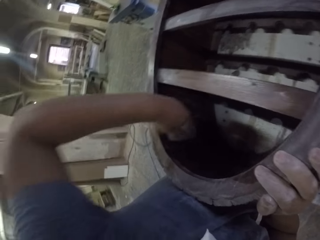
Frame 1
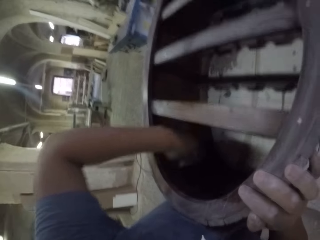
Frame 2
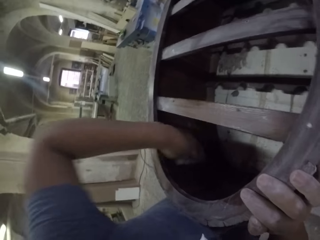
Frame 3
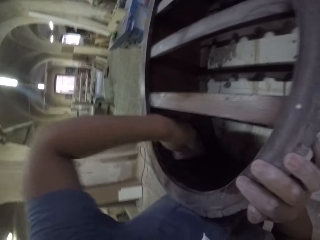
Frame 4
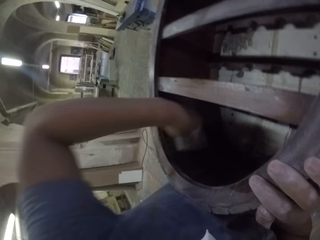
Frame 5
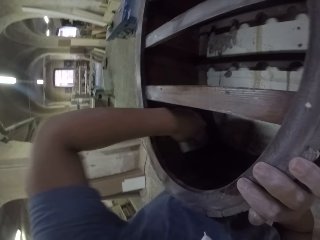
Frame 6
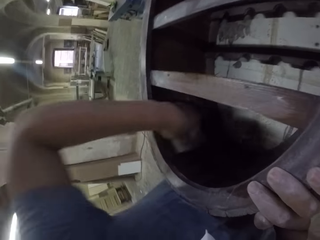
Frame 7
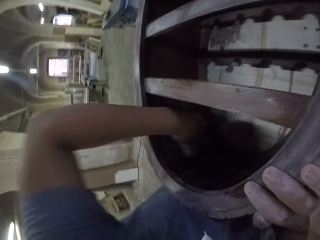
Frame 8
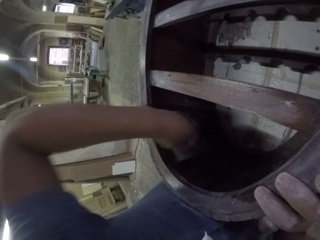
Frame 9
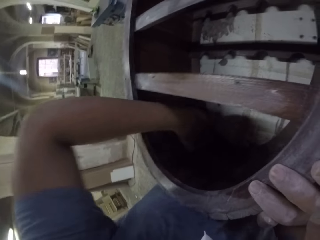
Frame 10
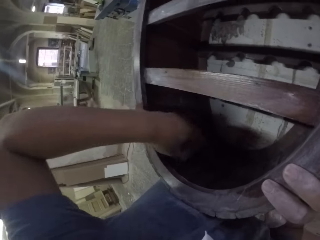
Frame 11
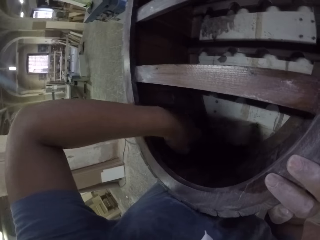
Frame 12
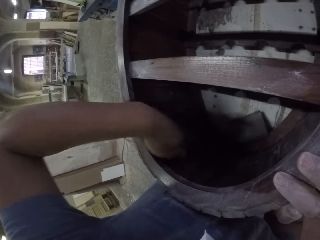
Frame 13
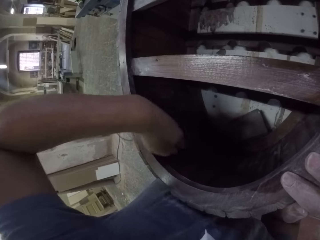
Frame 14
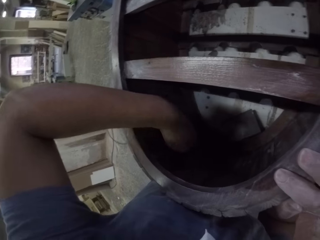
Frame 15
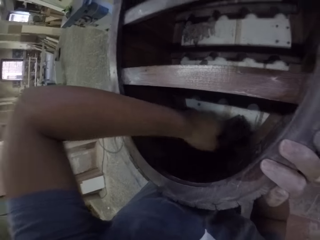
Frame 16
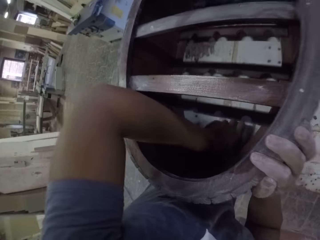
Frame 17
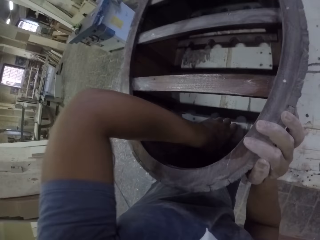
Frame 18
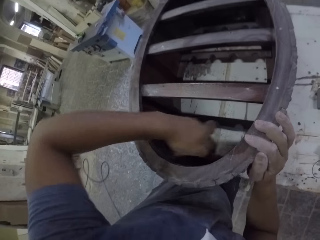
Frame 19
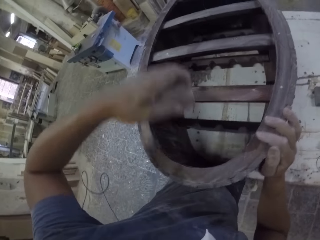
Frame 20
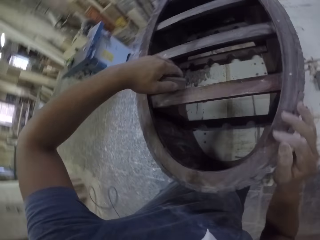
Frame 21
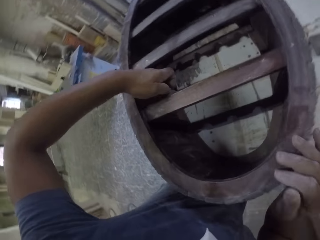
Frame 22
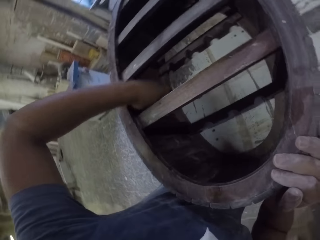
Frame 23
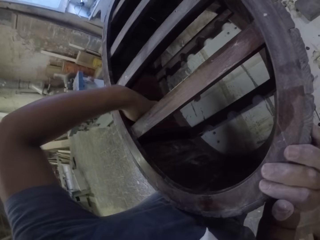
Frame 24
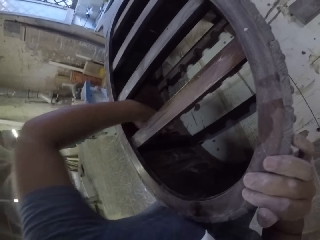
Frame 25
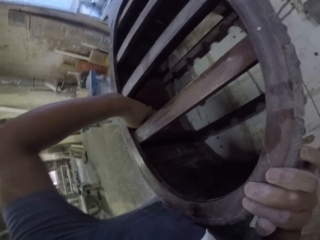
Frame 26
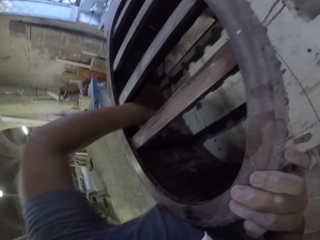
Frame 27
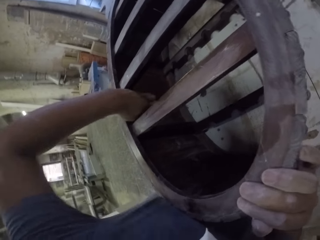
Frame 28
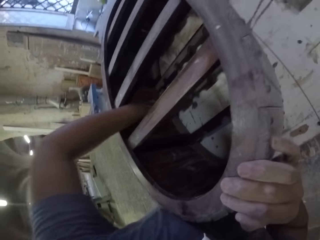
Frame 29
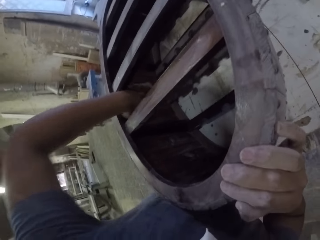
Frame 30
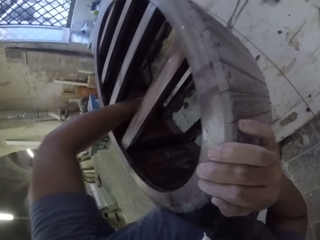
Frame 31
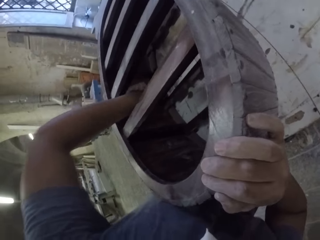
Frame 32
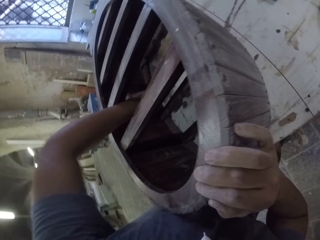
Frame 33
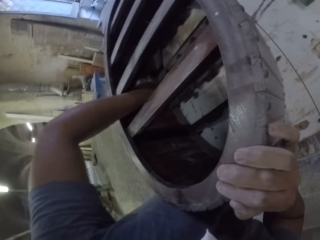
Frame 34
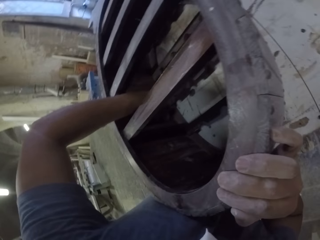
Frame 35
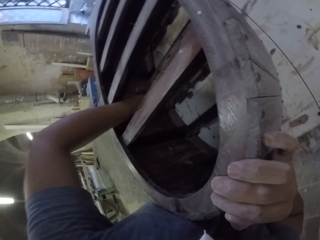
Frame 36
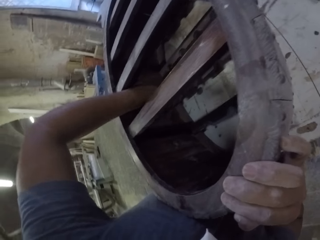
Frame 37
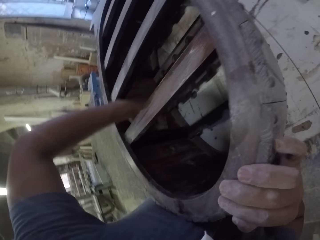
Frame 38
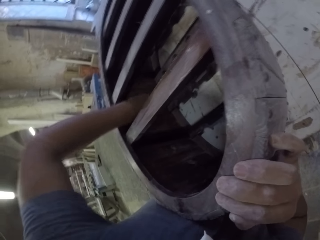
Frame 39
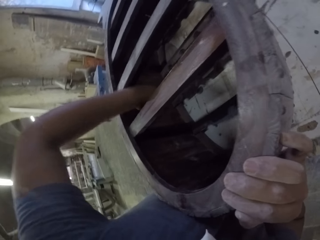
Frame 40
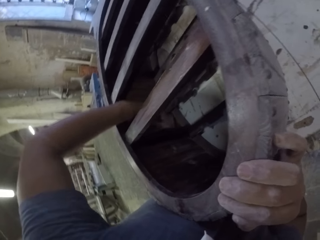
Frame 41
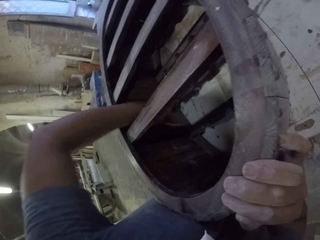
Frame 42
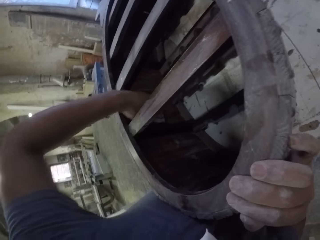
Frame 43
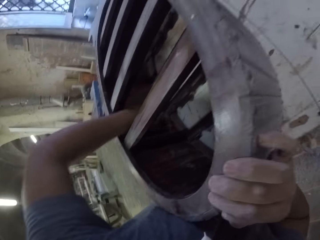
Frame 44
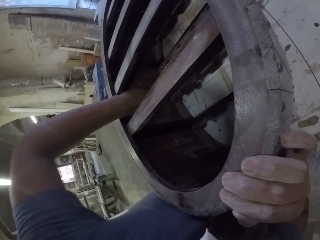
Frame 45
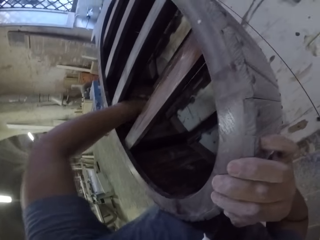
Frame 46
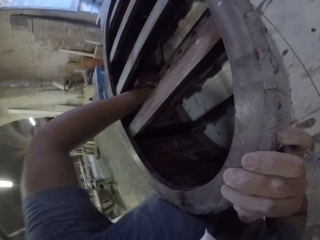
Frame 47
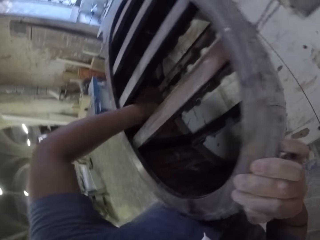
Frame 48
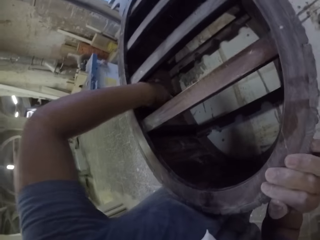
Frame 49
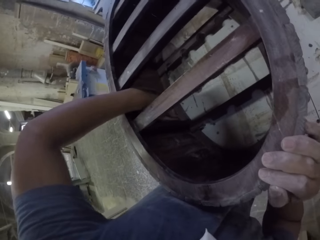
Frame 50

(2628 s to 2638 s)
The camera wearer drops a sandpaper on the table. They wipe a wooden stand with the left hand. They pick up the sandpaper on the table with the left hand. They hold the wooden stand with the right hand. They smoothen the wooden stand with the sandpaper in the room.

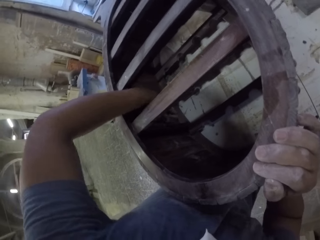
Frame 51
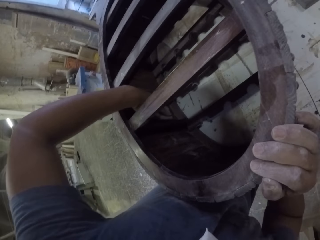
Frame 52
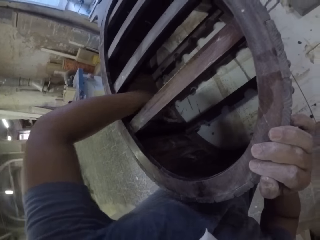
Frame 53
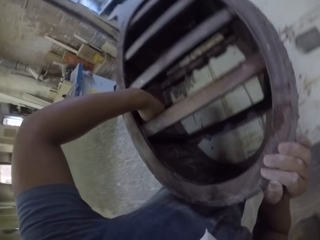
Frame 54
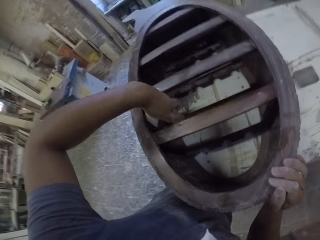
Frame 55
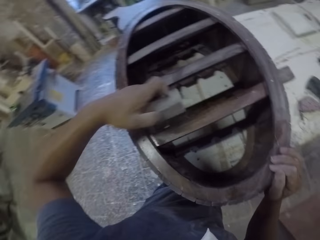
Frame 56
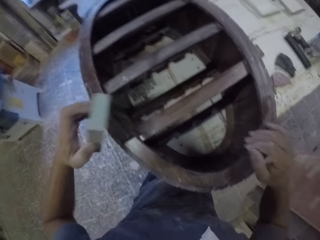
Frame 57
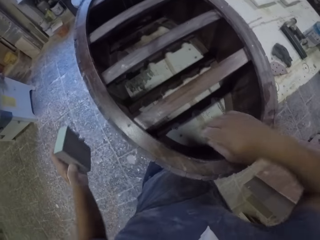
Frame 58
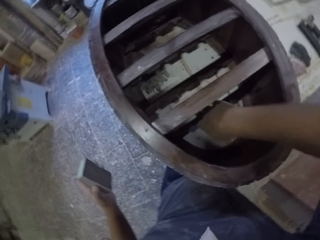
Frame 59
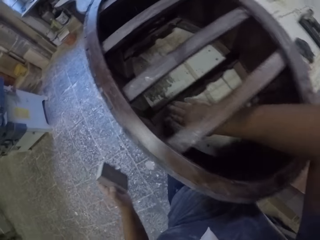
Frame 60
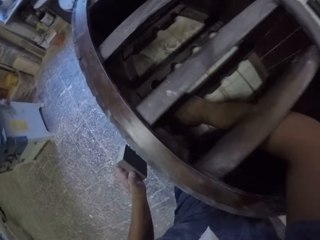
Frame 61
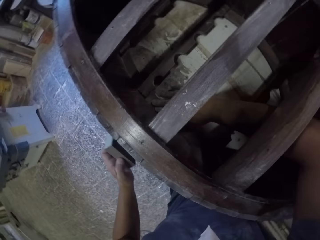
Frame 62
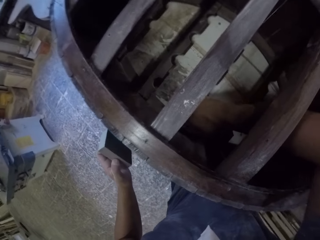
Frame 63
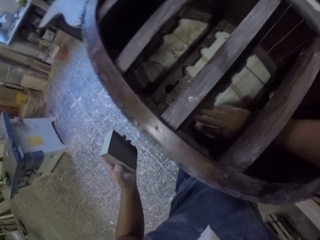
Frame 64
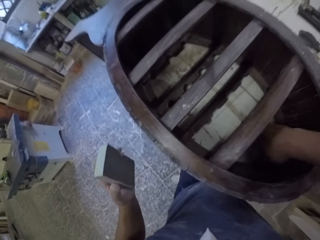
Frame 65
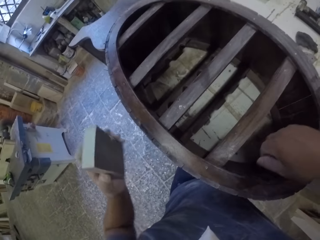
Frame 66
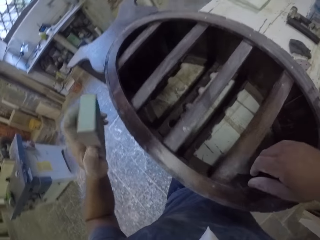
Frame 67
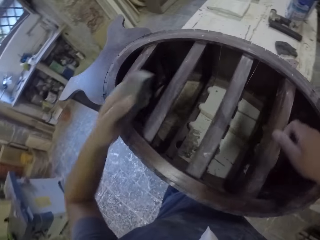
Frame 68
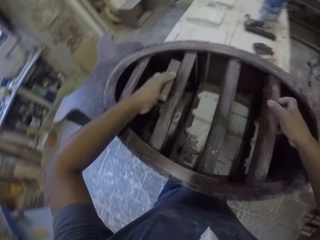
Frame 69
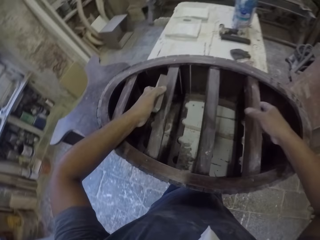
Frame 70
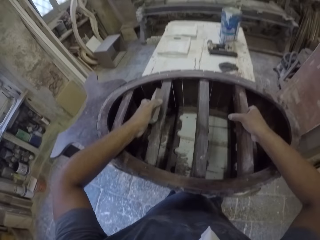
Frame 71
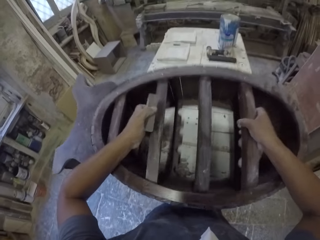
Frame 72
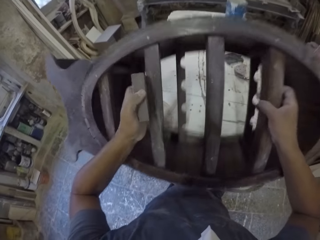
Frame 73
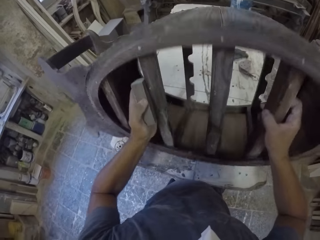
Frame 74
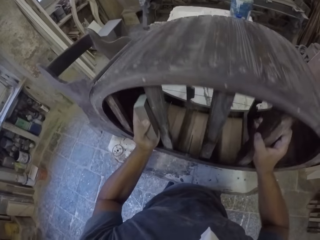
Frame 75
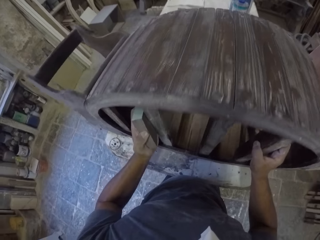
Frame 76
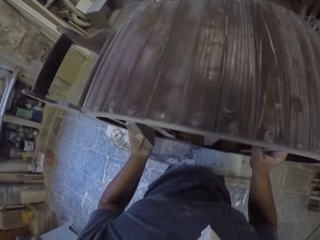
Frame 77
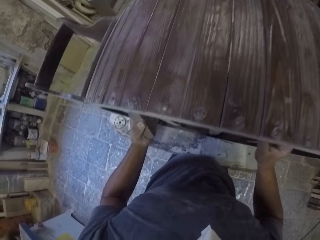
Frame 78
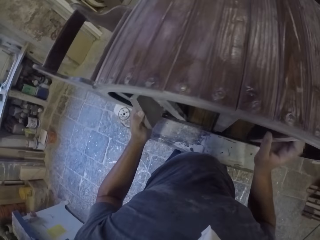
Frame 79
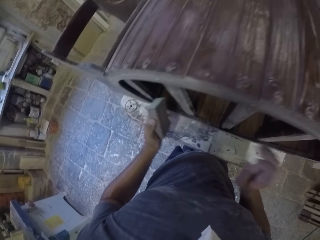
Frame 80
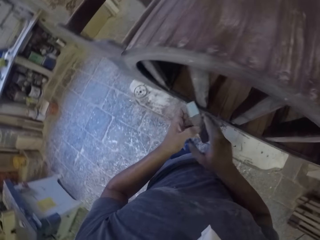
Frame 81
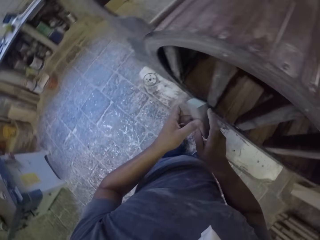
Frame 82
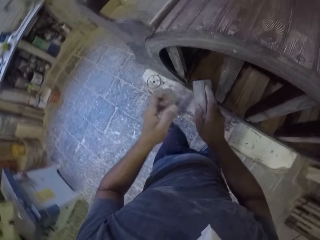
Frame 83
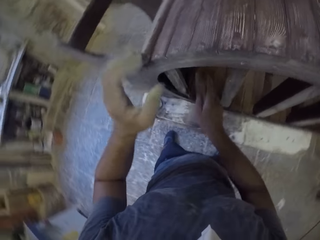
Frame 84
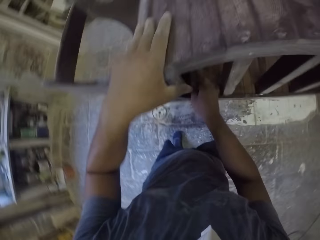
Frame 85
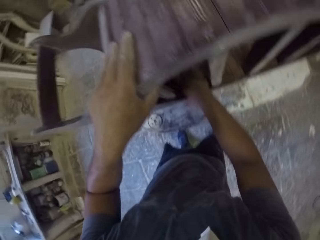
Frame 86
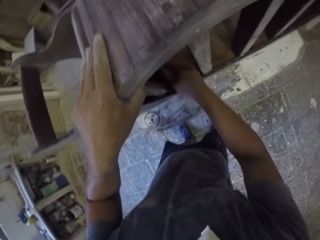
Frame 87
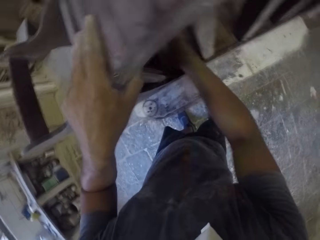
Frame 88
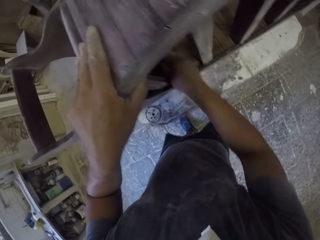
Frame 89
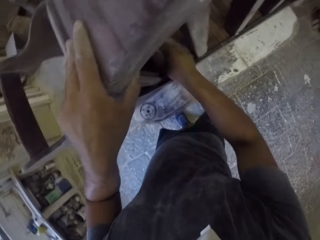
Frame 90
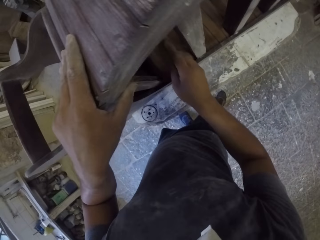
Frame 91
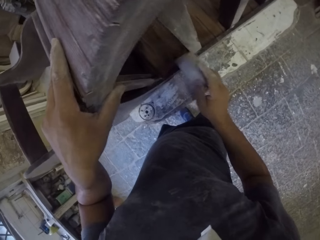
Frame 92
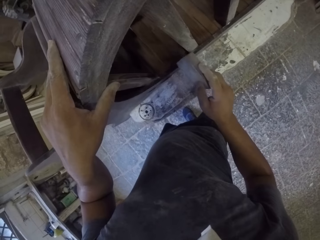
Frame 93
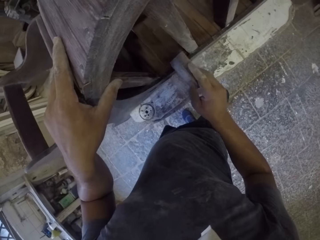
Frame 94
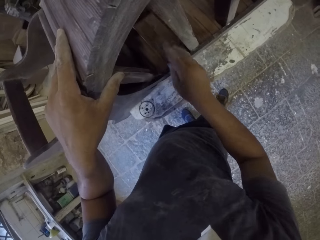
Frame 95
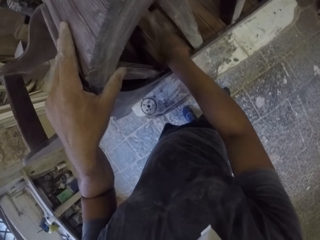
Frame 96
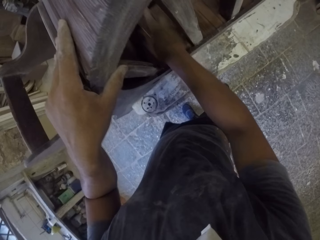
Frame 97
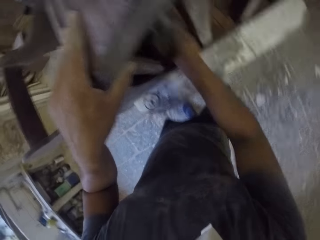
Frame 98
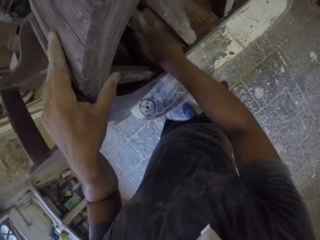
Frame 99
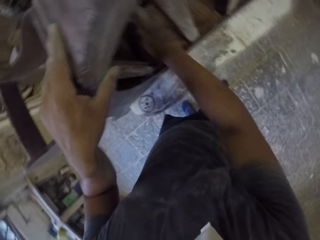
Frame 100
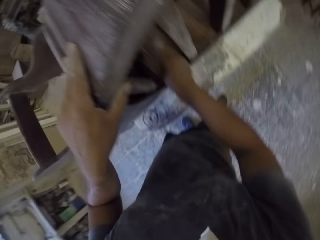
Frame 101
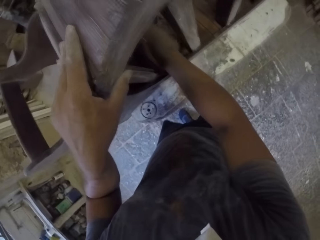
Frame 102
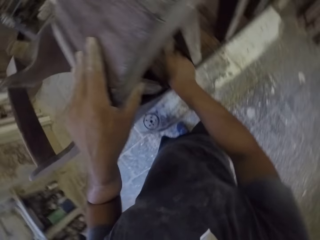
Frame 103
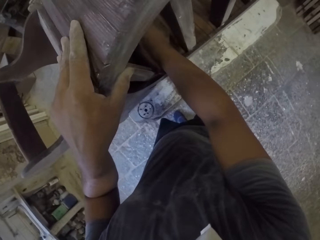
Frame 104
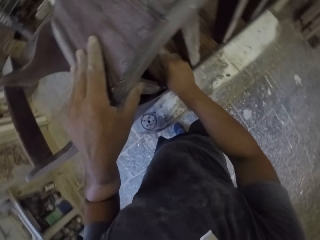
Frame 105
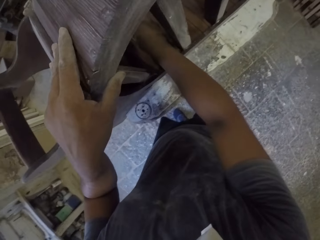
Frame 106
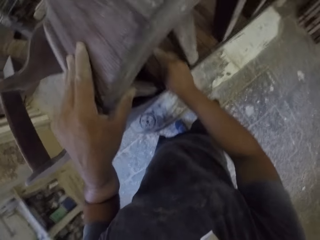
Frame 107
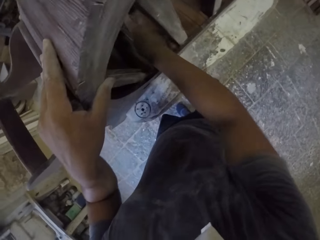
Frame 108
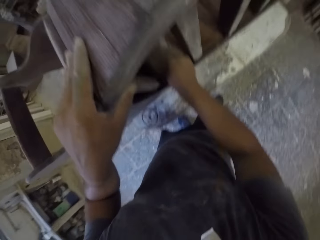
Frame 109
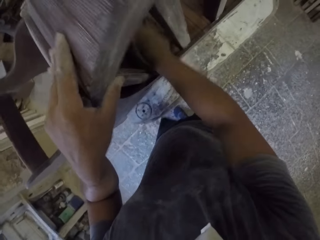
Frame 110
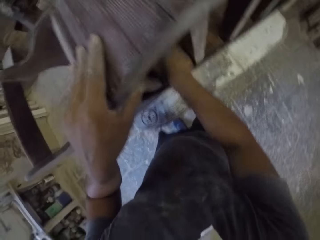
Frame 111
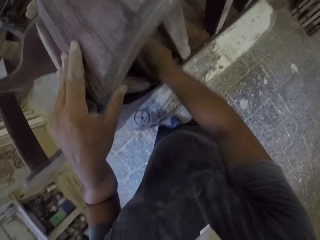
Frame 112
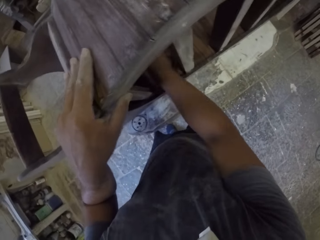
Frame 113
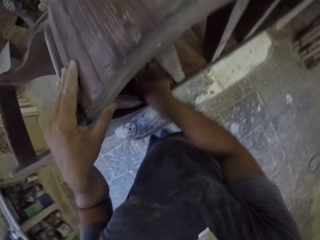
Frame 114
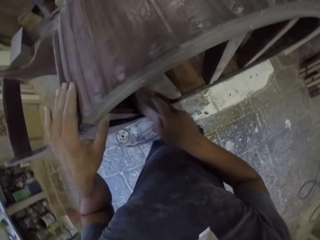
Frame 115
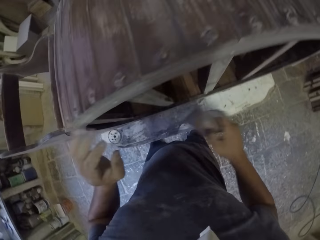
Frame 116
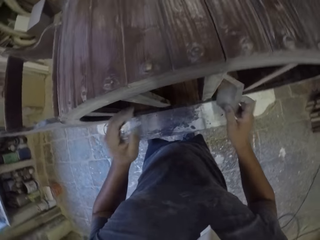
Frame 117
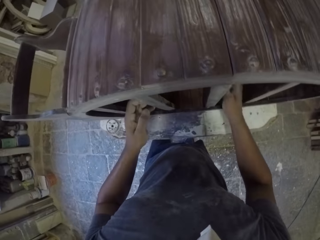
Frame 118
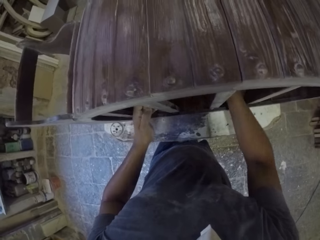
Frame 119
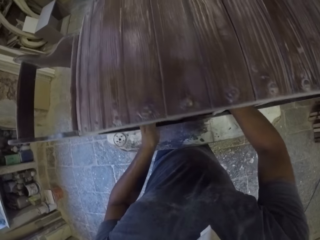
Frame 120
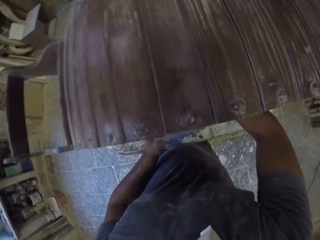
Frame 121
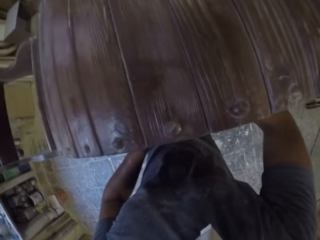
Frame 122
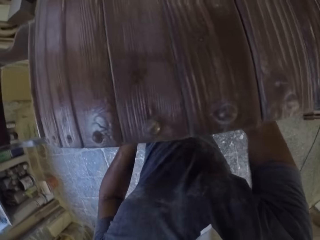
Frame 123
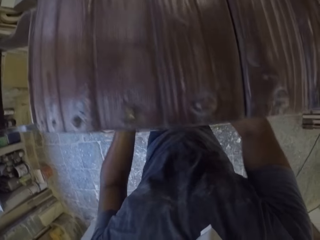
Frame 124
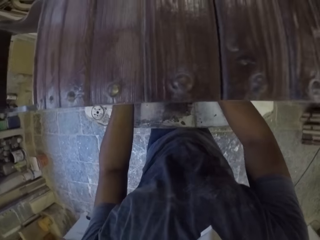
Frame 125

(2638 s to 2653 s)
The camera wearer touches the furniture. They wipe a wooden stand with the right hand. They lift the wooden stand with both hands in the room. They turn the furniture. They place the wooden stand on the table. They hold the wooden stand with the left hand. They smoothen the wooden stand with a sandpaper in the room.
